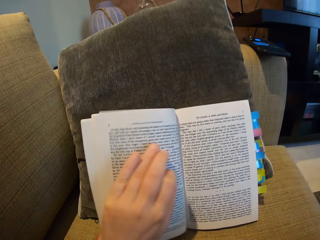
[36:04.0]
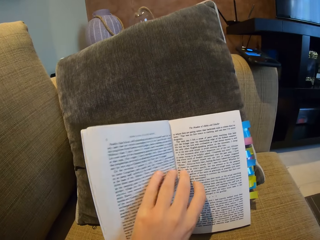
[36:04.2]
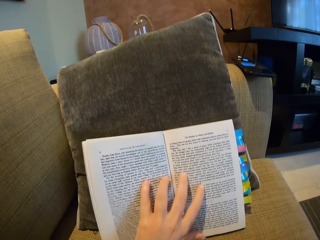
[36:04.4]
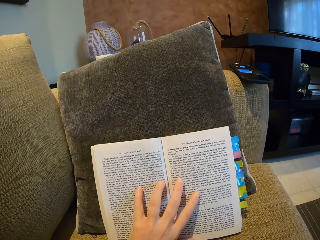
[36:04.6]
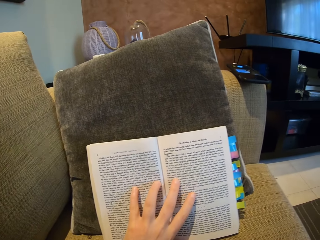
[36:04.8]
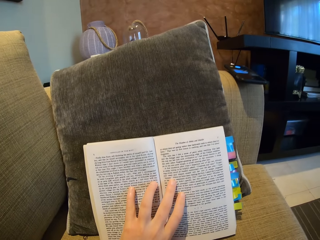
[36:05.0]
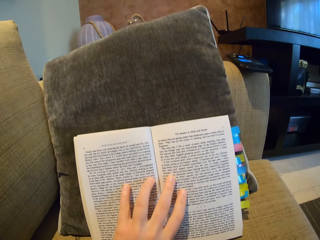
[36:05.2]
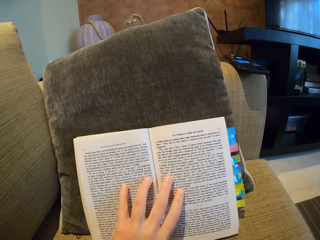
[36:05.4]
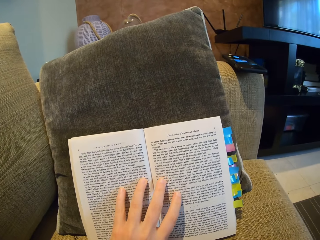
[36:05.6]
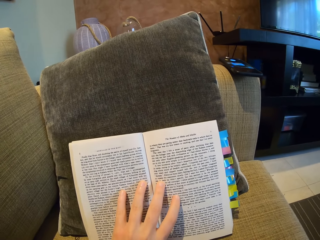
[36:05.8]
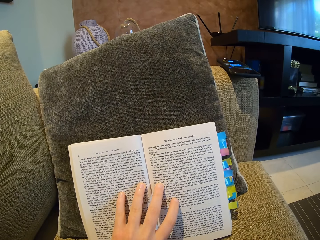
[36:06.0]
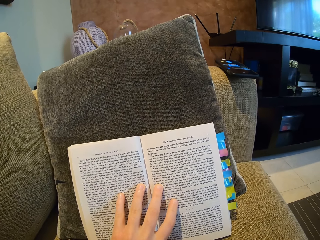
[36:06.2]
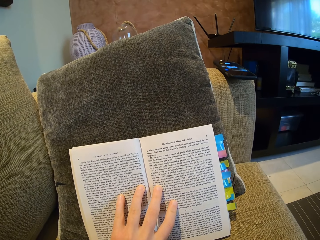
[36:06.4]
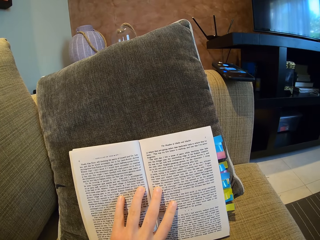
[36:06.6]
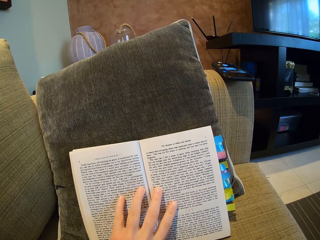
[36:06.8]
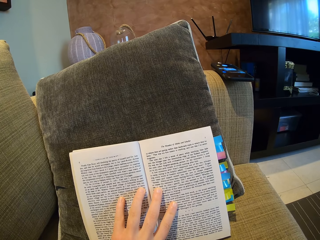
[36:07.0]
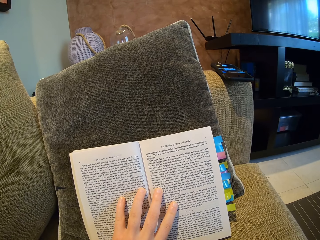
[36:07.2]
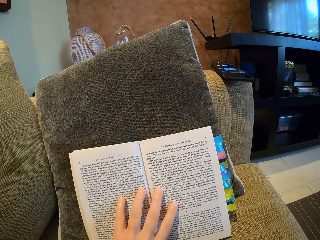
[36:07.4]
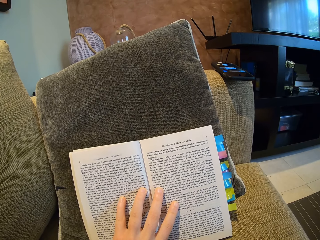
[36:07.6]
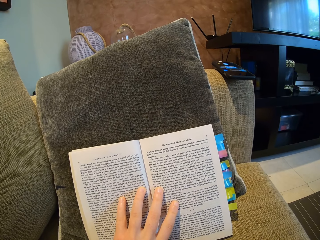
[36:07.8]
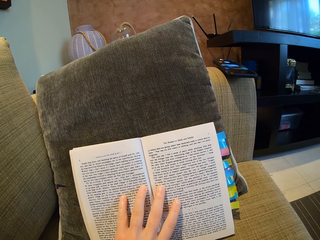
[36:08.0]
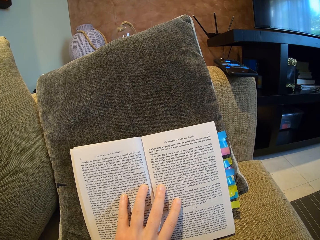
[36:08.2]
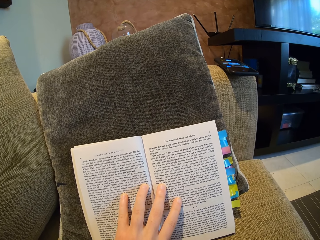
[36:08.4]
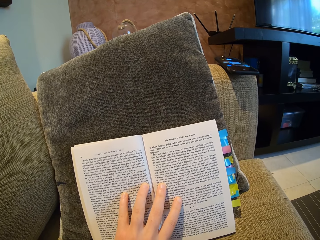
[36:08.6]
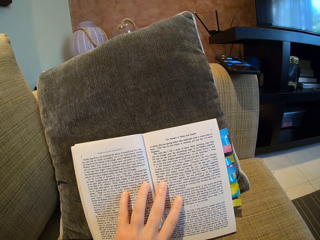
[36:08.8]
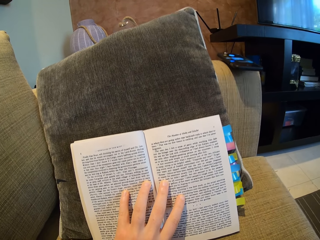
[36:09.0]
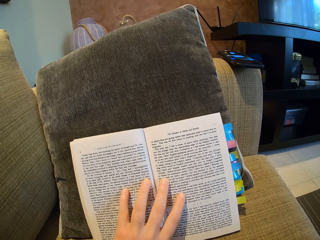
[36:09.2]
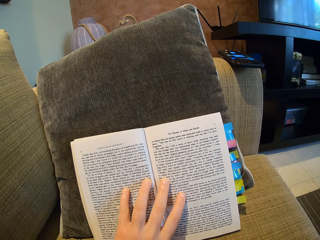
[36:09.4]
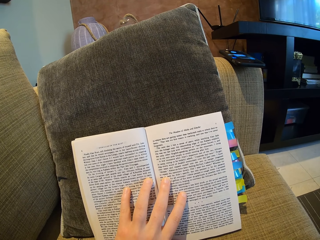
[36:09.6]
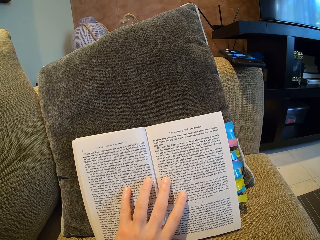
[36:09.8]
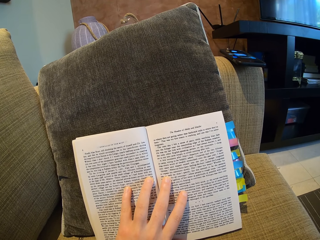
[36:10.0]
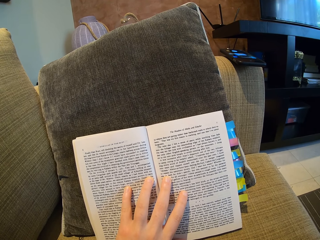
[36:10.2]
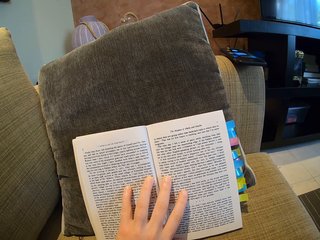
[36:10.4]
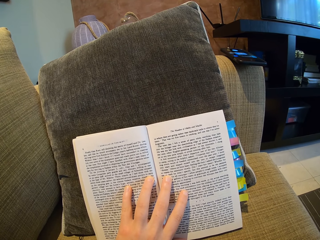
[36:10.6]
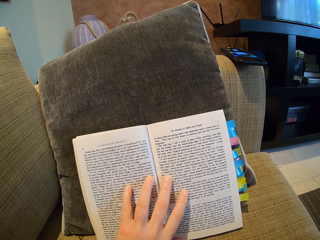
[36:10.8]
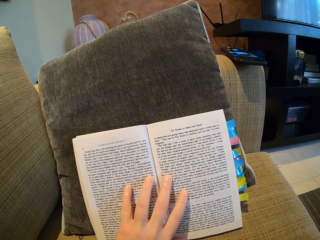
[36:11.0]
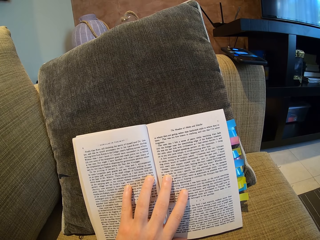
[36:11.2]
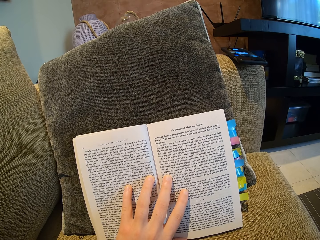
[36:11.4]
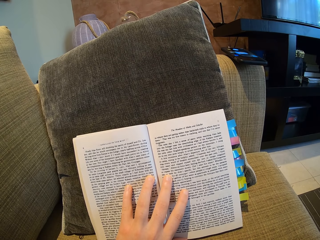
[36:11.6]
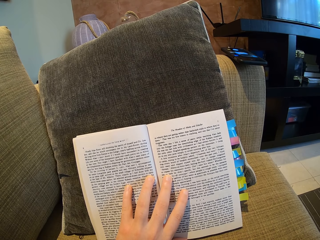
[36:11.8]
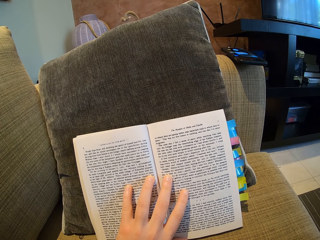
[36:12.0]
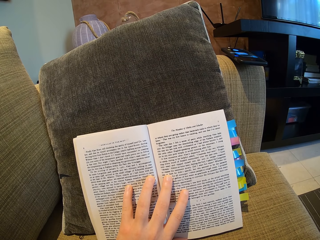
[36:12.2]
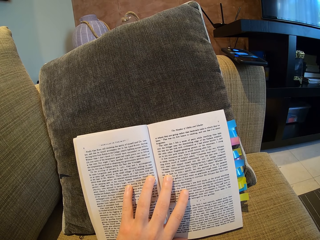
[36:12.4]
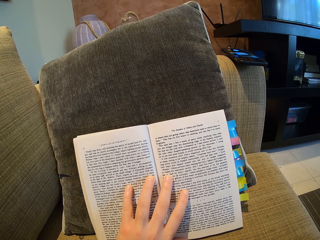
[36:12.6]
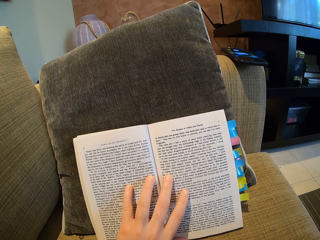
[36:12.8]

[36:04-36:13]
The camera wearer puts her left hand on the book. She reads the book.

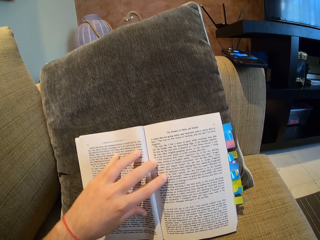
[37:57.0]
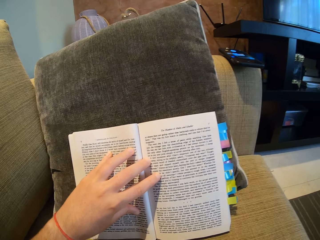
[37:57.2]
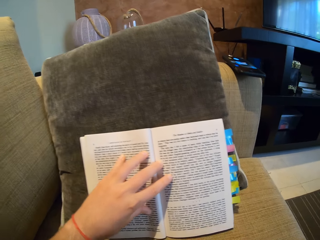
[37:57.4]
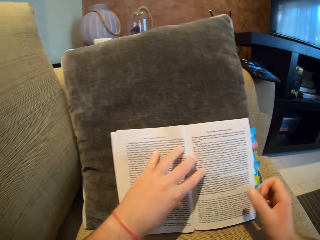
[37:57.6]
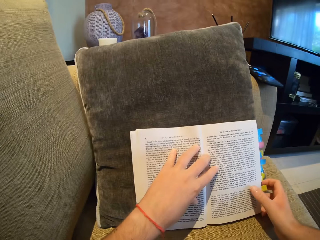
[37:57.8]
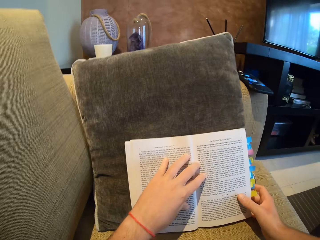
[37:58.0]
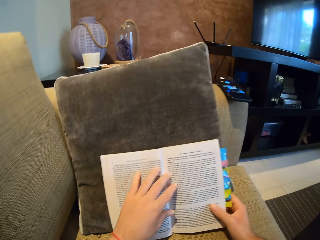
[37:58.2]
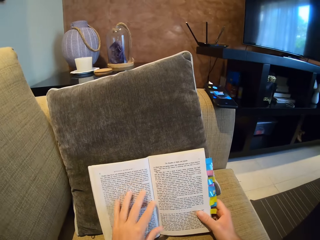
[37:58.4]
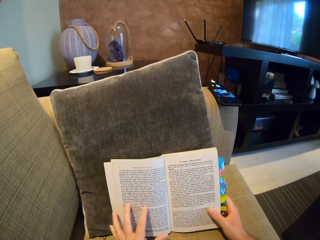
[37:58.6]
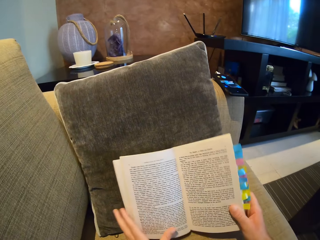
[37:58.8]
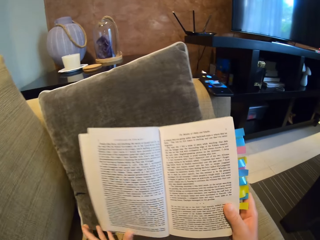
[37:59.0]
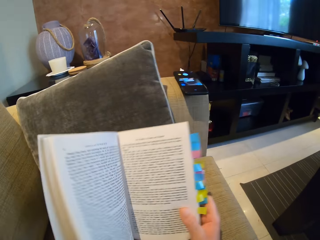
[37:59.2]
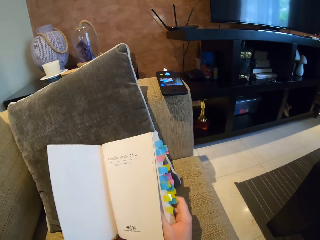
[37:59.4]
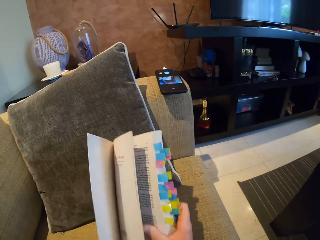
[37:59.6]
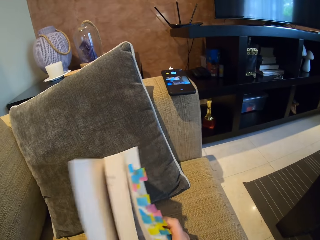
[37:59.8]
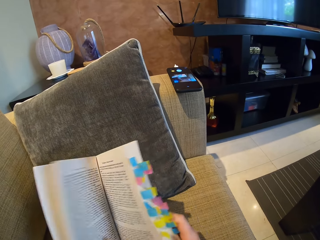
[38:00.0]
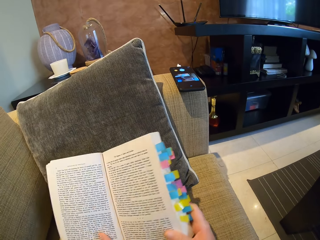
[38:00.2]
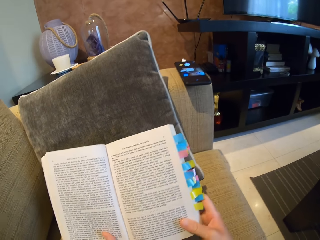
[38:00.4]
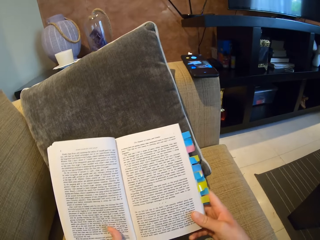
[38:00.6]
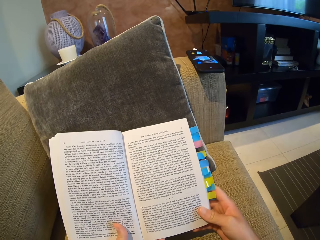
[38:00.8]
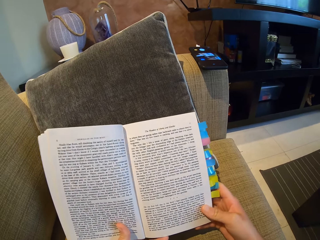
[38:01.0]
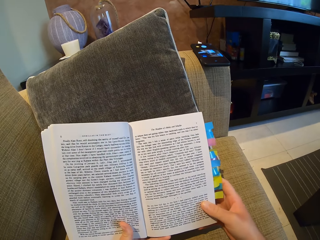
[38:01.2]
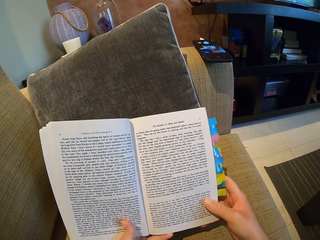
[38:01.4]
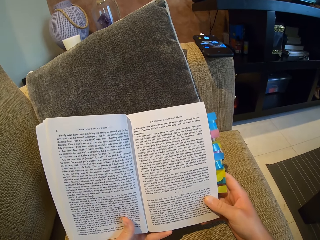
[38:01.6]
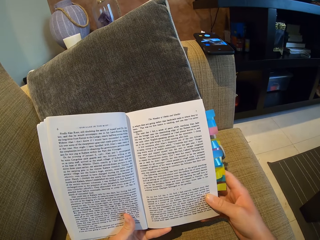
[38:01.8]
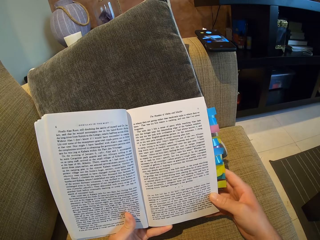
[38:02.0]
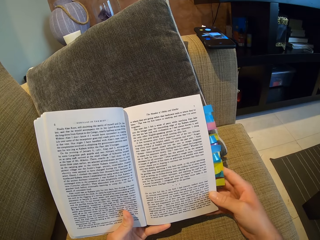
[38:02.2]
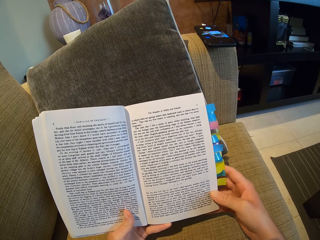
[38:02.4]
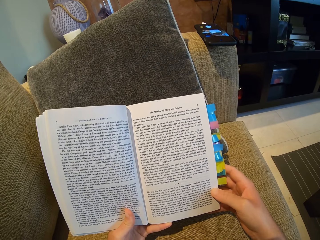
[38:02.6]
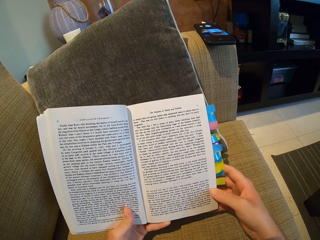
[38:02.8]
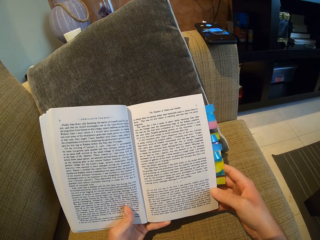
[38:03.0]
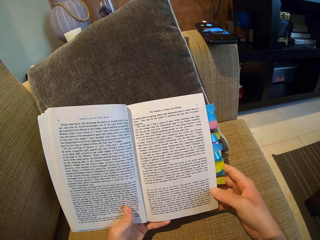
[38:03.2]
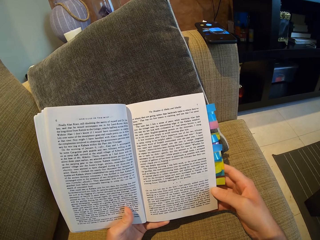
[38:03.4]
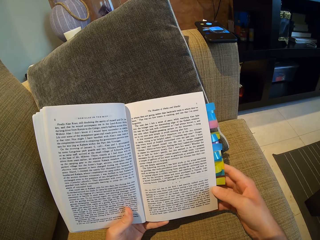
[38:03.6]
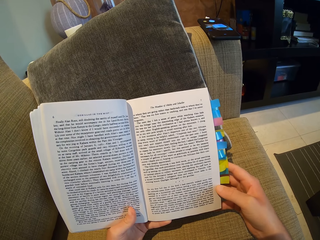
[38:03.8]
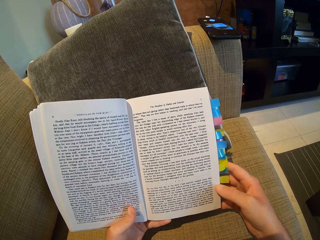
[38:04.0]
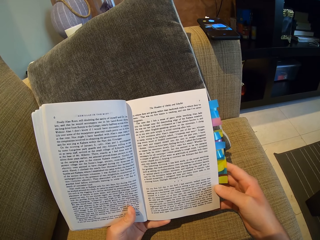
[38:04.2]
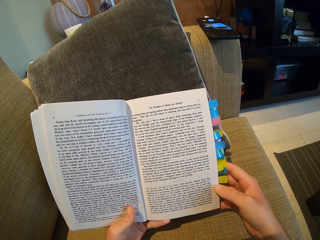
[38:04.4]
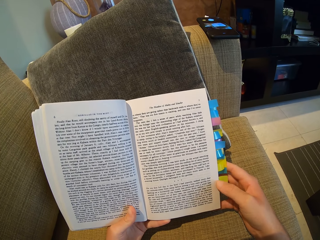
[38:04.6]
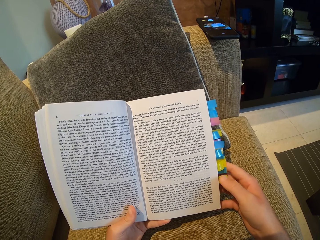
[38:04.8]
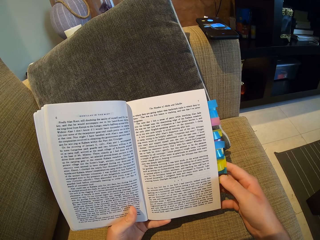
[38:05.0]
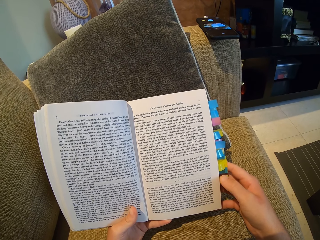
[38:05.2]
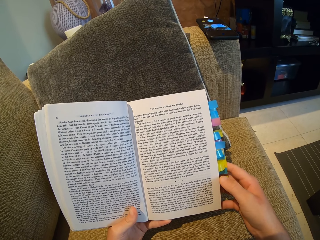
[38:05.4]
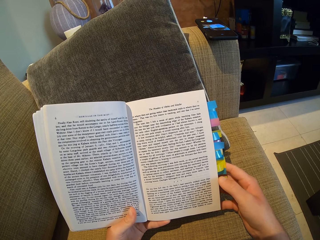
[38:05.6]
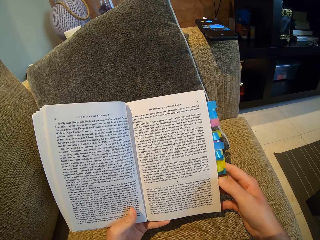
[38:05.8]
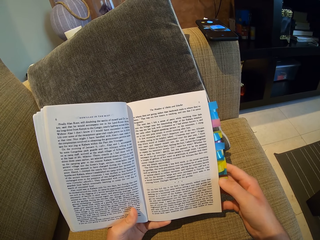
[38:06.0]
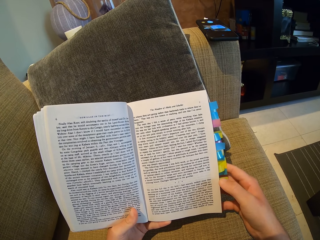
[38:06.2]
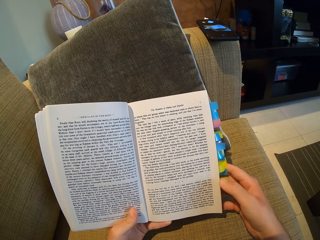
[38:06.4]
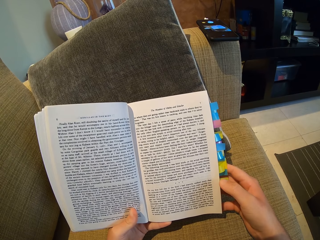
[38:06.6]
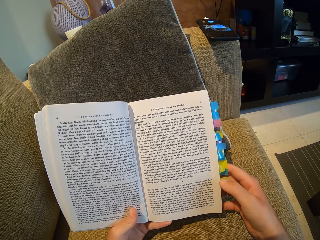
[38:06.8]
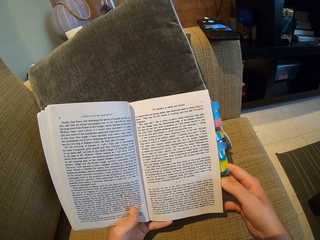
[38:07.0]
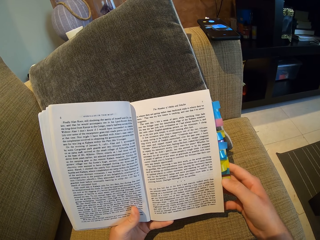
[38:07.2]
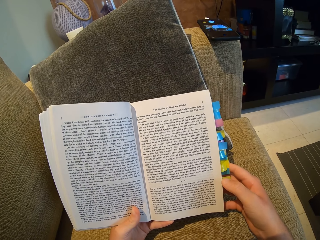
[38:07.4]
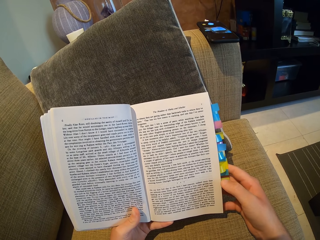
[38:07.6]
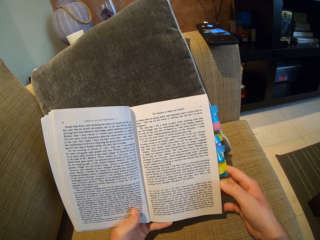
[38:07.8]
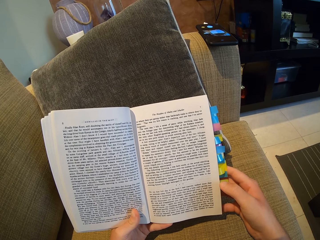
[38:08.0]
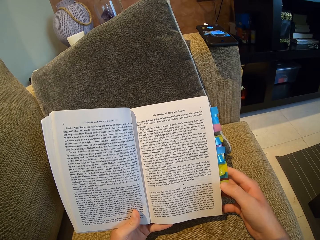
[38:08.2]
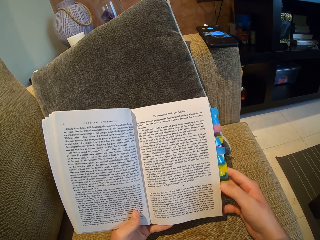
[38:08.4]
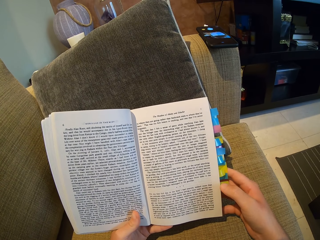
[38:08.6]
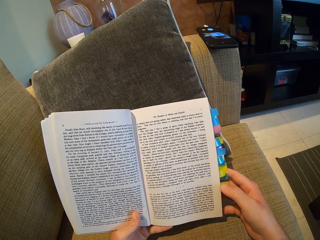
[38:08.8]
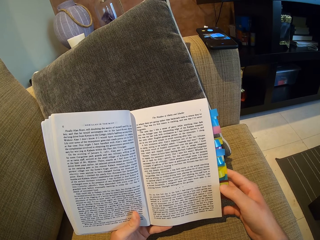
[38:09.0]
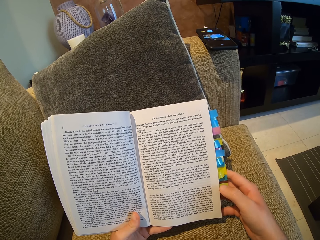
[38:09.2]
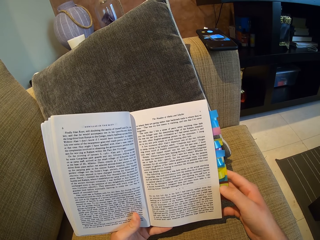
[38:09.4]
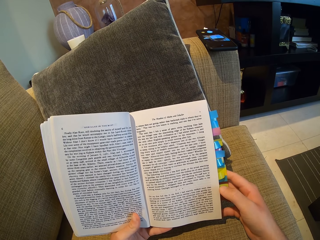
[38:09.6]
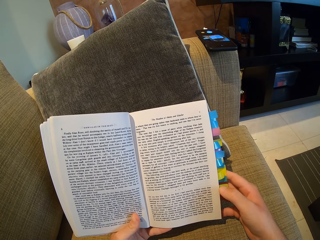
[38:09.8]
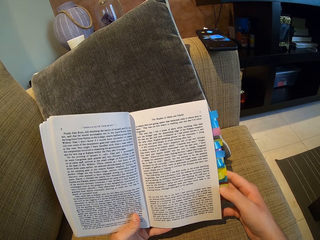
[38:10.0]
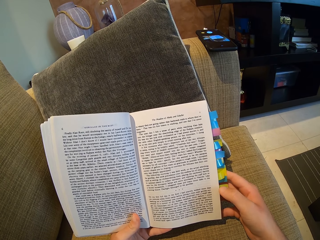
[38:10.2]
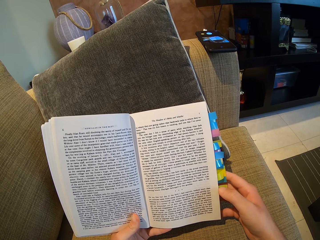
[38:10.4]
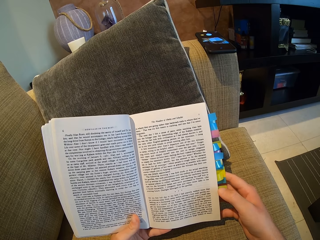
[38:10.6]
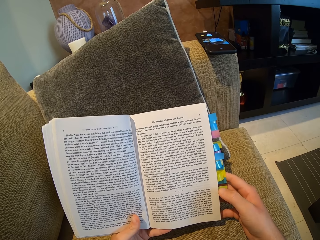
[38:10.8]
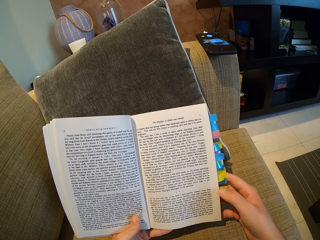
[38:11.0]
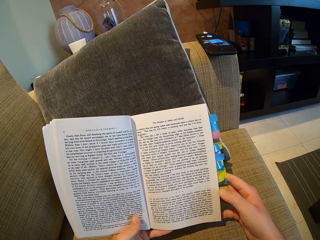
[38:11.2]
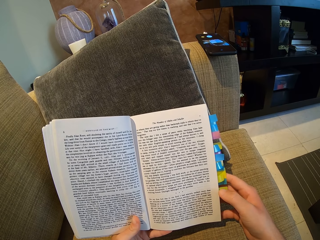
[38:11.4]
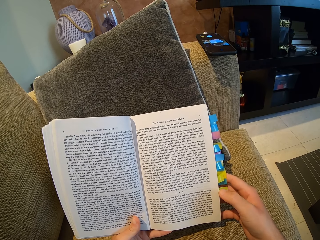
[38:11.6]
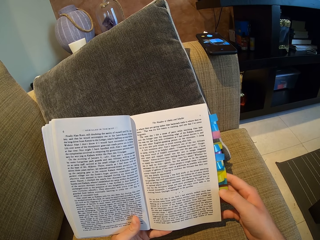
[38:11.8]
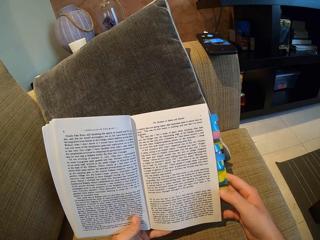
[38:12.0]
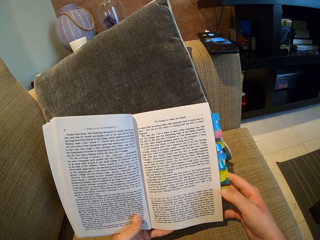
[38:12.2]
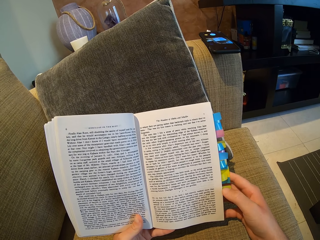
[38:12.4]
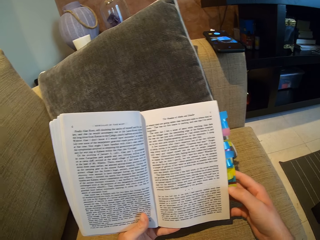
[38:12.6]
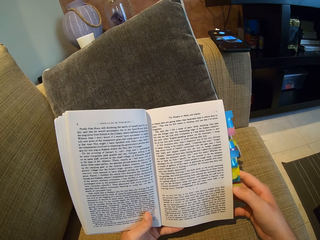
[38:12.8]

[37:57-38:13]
The camera wearer opens the book. They lift the book. They read the book. They read the book.
